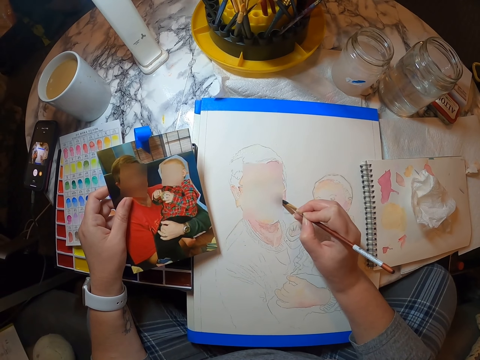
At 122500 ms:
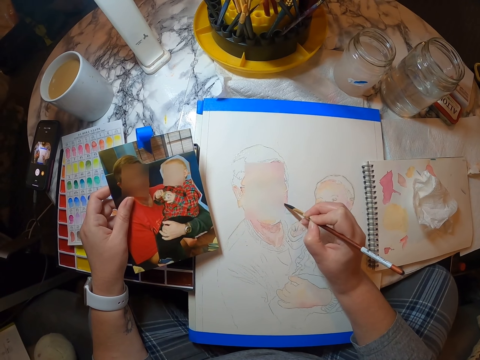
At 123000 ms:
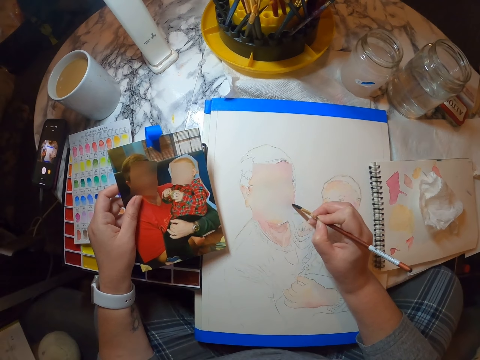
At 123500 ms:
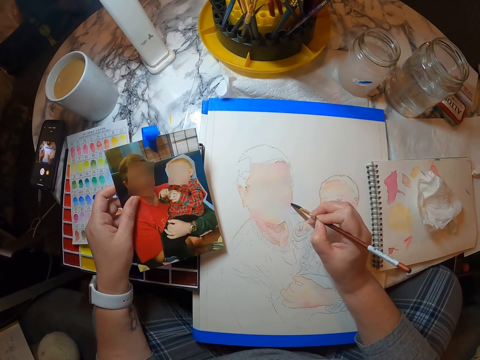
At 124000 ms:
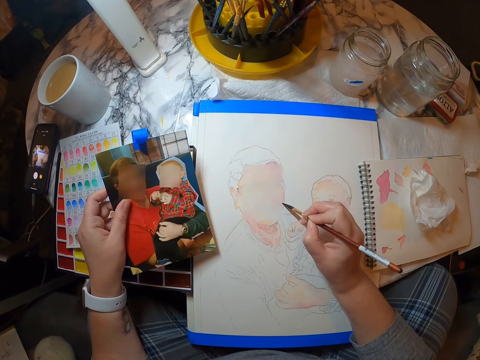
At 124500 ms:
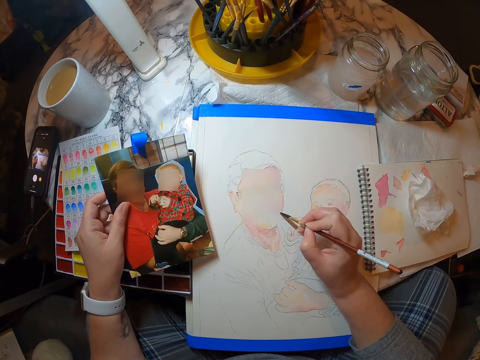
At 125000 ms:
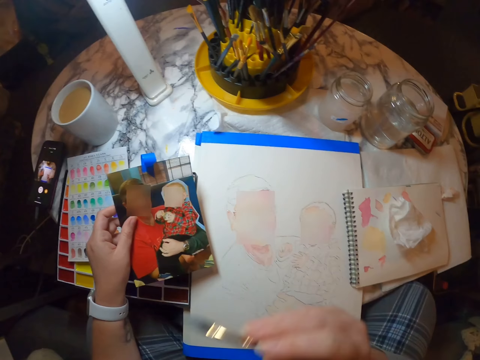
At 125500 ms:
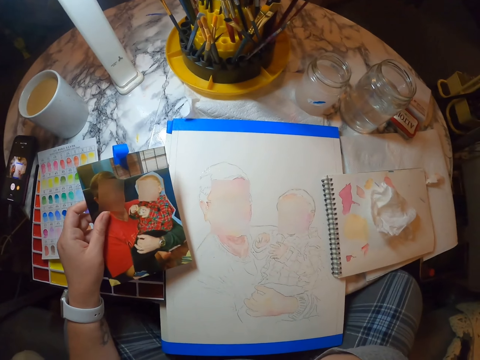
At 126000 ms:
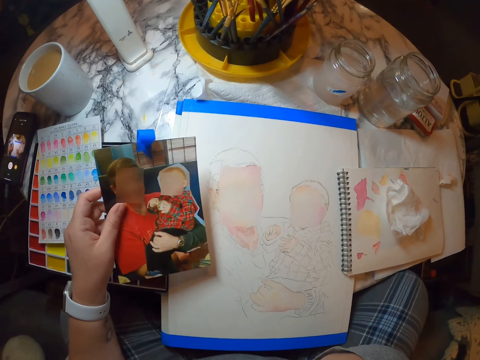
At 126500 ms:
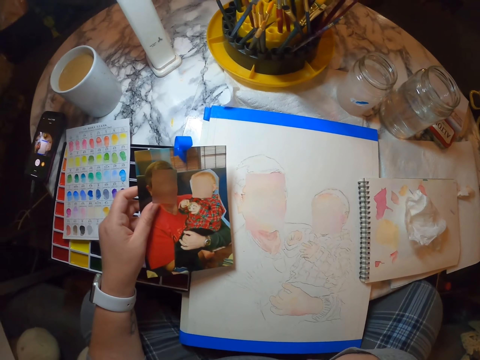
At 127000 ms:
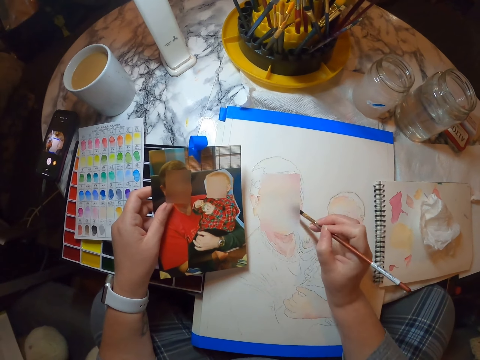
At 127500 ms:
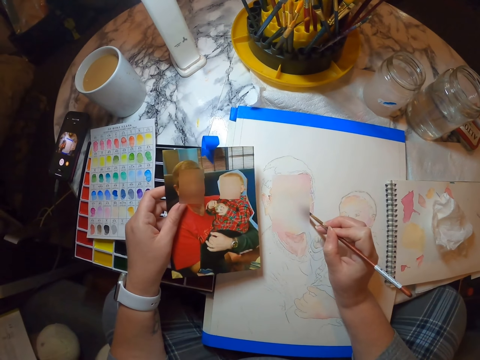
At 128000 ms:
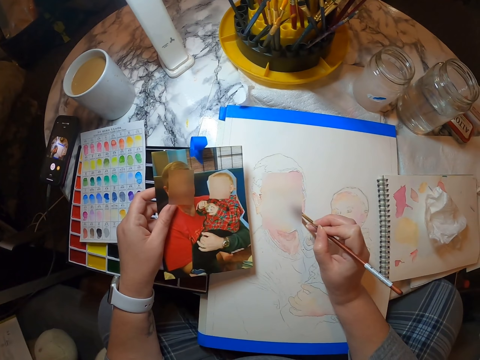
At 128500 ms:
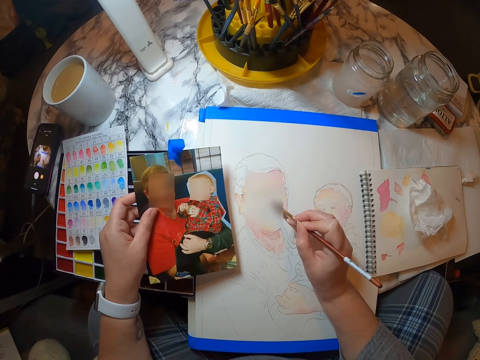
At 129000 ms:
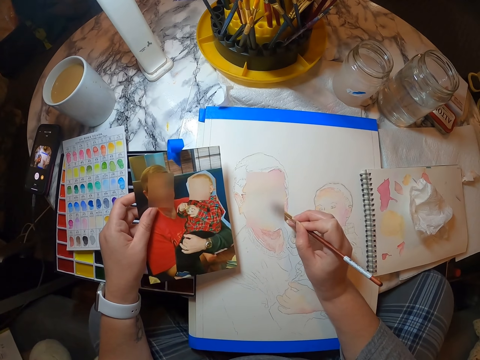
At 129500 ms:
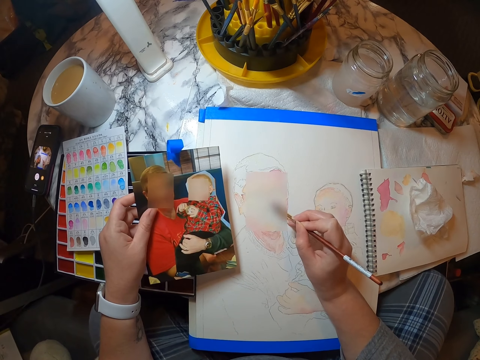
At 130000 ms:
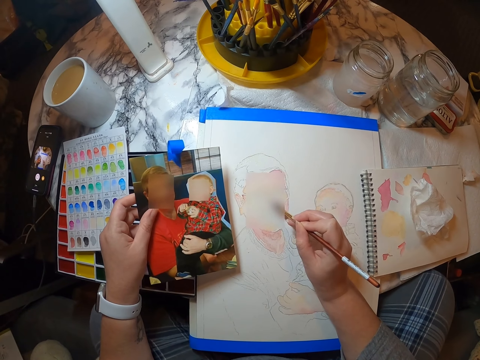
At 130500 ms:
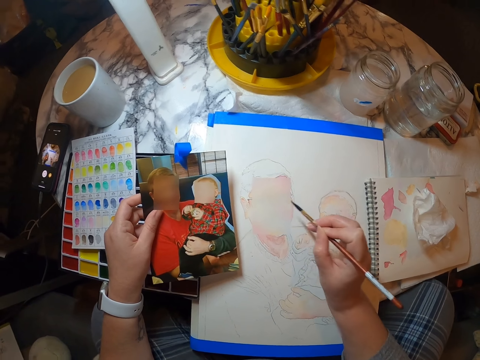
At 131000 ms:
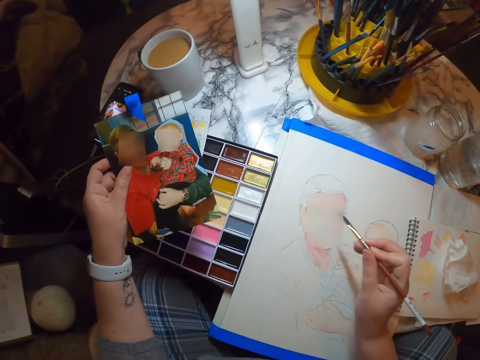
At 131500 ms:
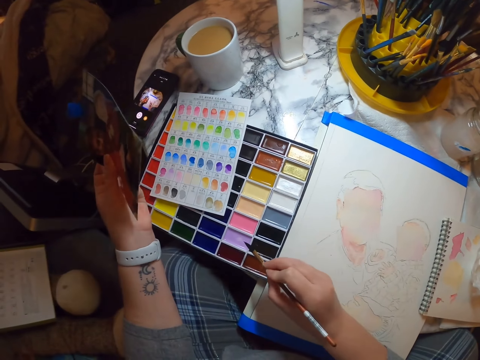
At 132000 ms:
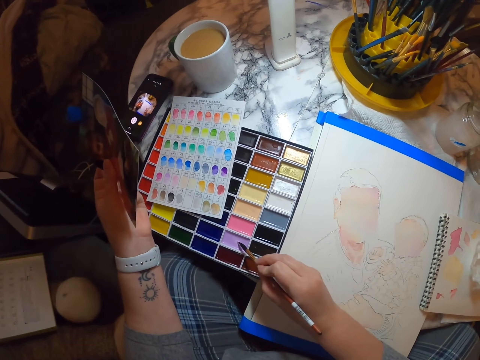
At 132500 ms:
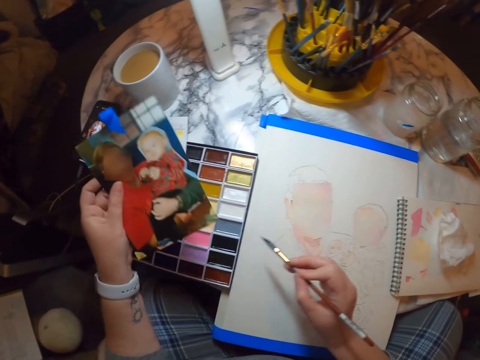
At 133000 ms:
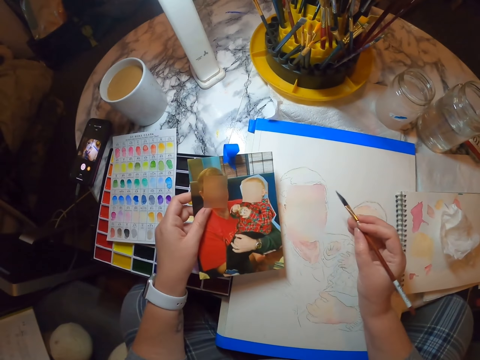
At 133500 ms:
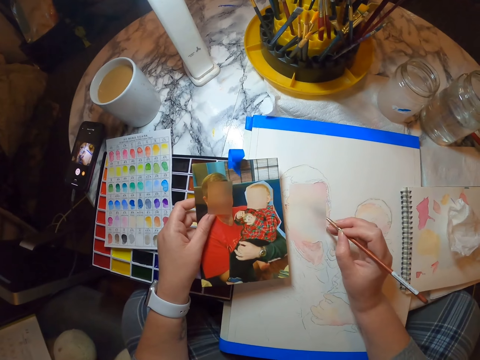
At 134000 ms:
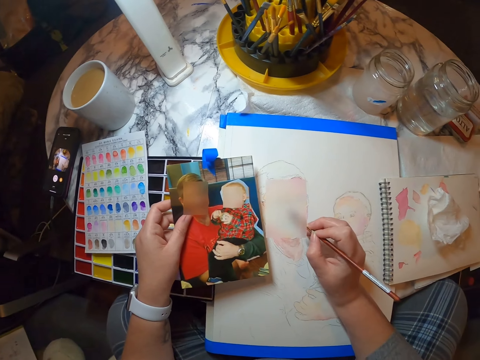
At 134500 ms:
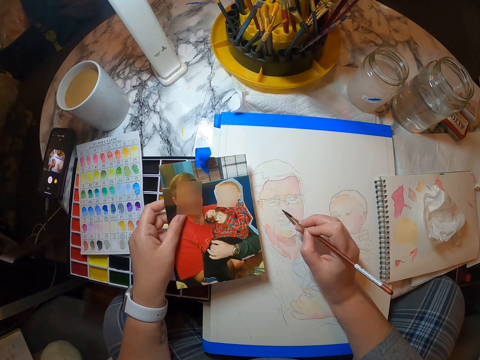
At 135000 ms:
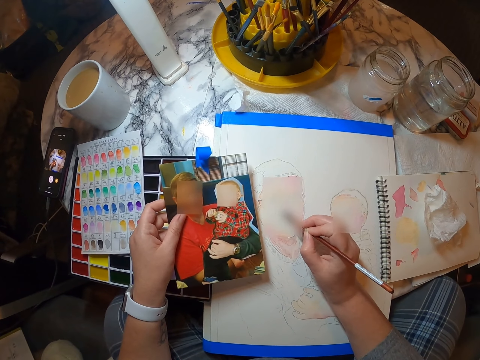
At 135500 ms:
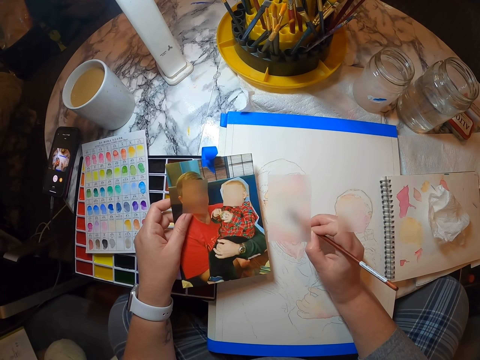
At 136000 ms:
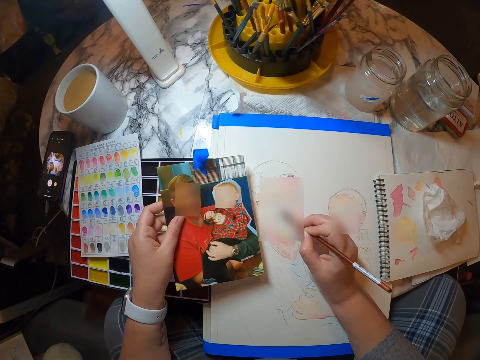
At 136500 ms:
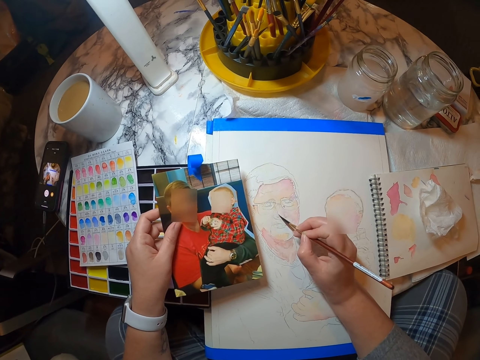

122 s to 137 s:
The camera wearer scratches the face. They paint on paper. They dip the brush in paint. They paint the picture in the painting book.

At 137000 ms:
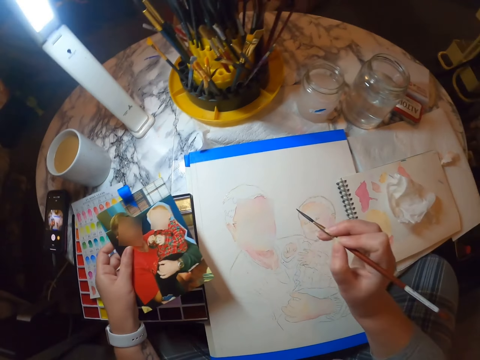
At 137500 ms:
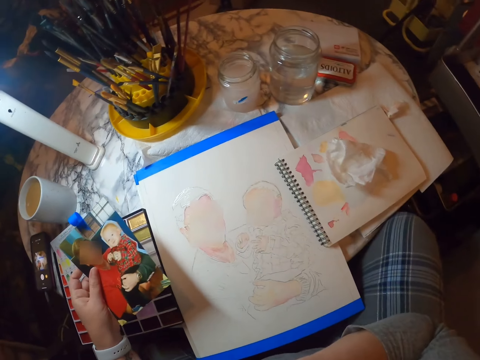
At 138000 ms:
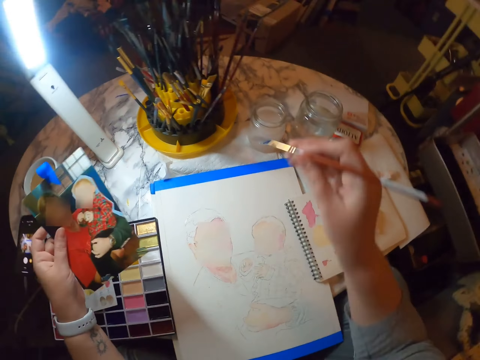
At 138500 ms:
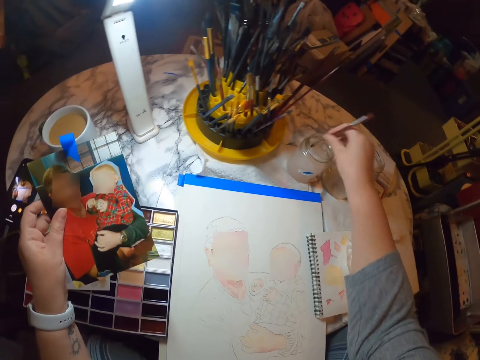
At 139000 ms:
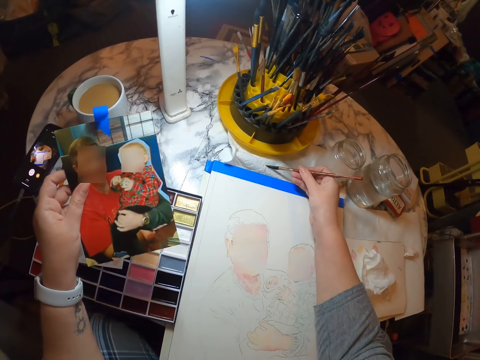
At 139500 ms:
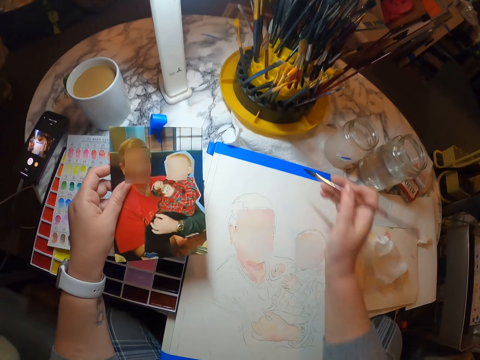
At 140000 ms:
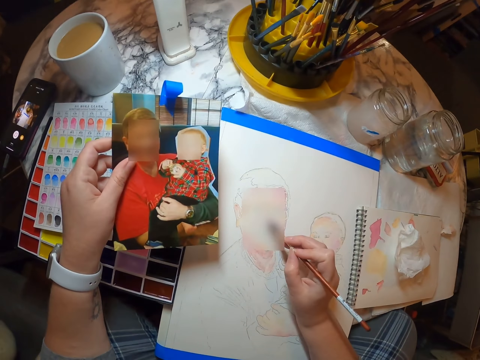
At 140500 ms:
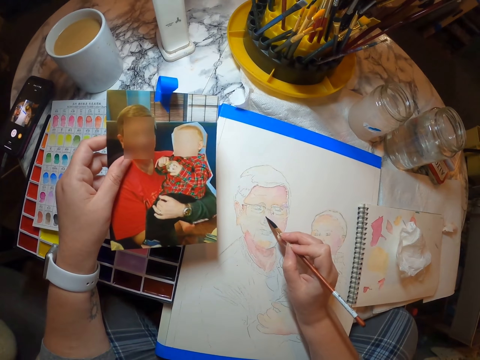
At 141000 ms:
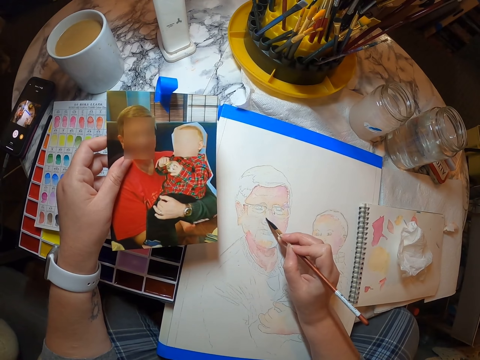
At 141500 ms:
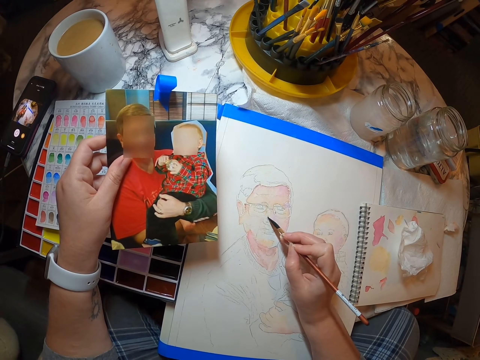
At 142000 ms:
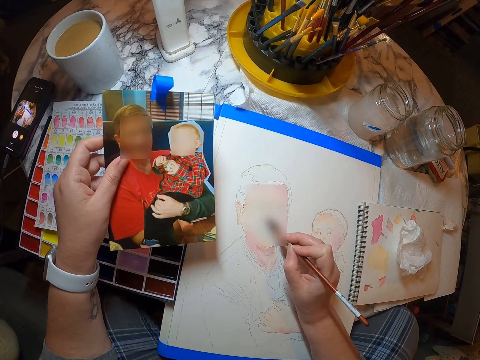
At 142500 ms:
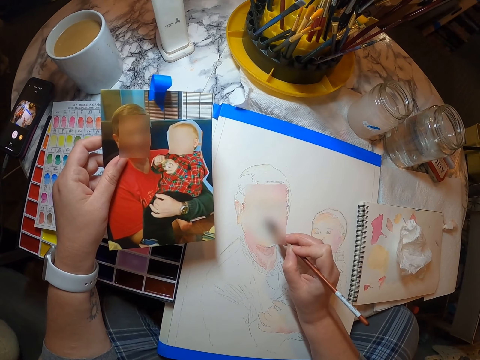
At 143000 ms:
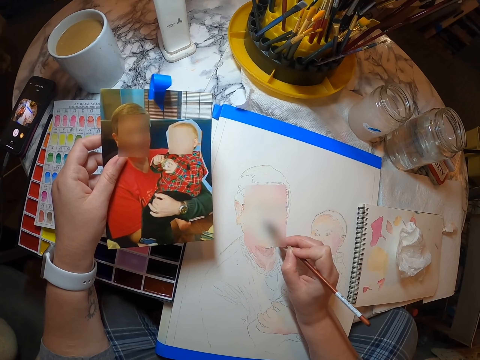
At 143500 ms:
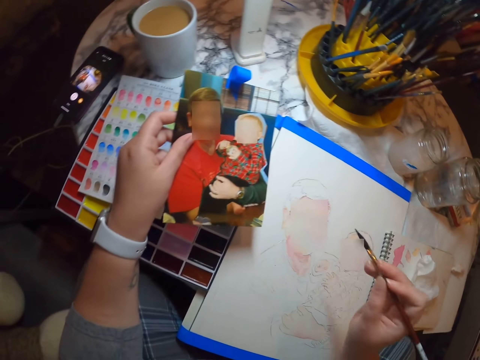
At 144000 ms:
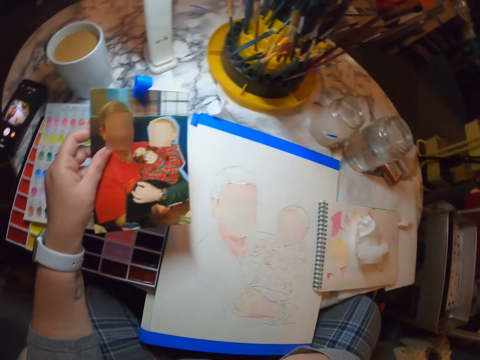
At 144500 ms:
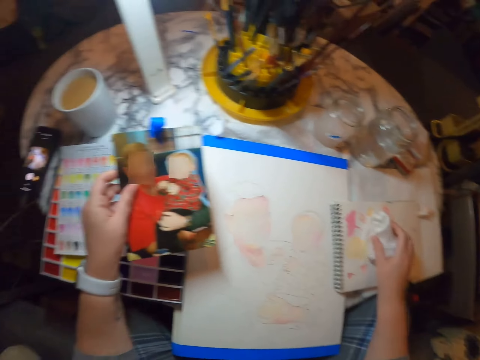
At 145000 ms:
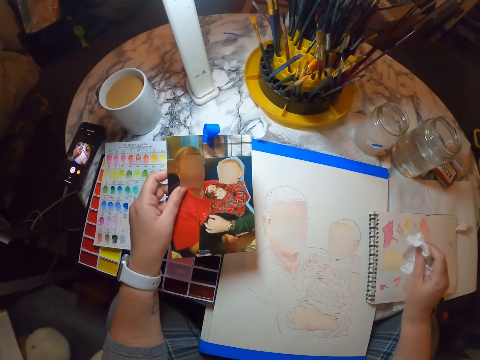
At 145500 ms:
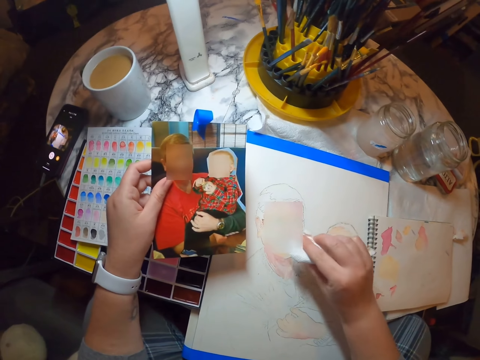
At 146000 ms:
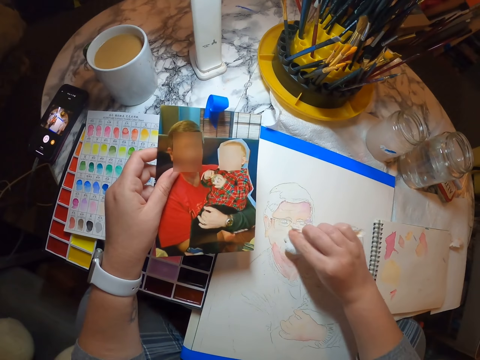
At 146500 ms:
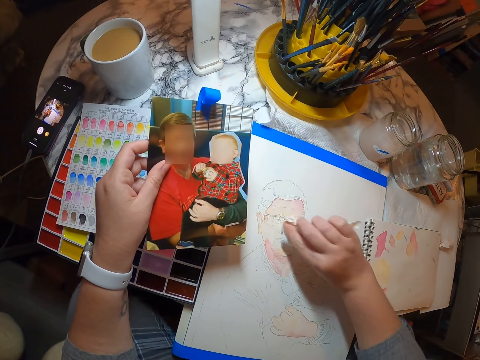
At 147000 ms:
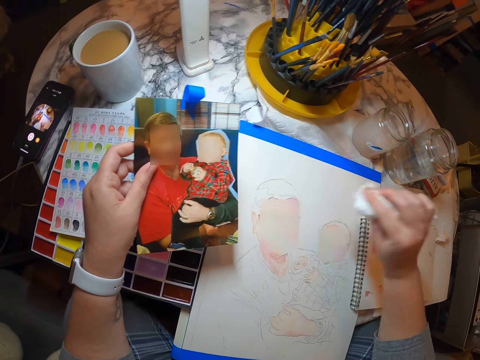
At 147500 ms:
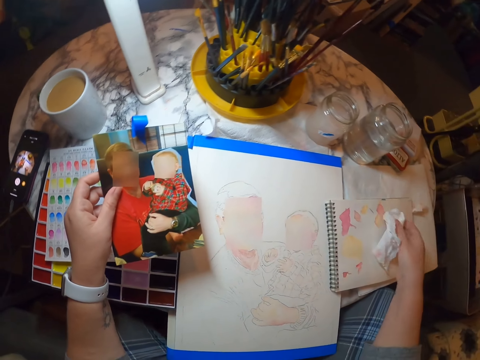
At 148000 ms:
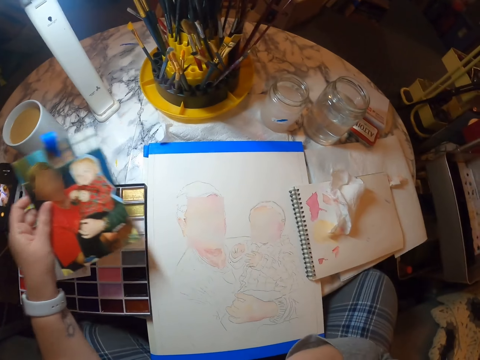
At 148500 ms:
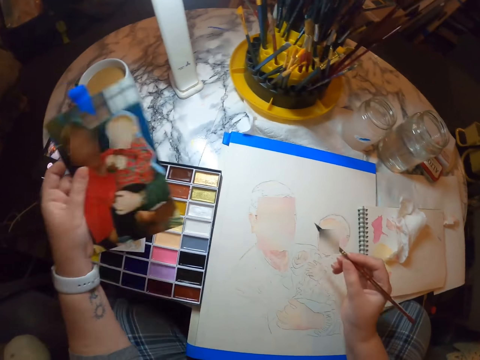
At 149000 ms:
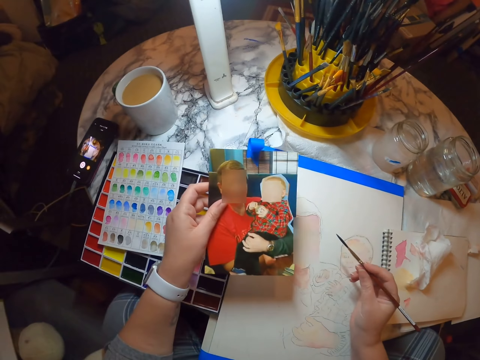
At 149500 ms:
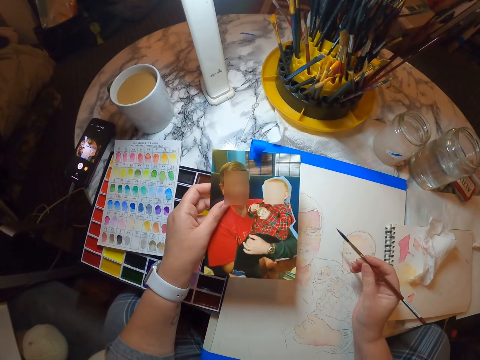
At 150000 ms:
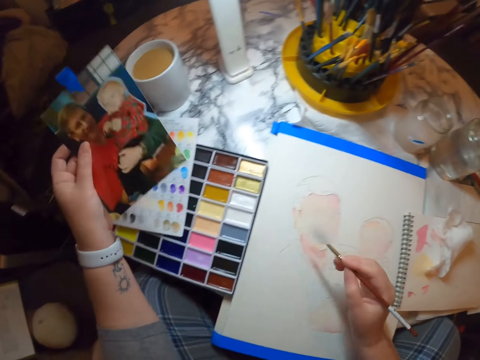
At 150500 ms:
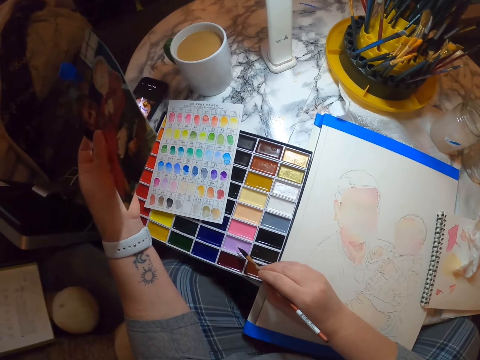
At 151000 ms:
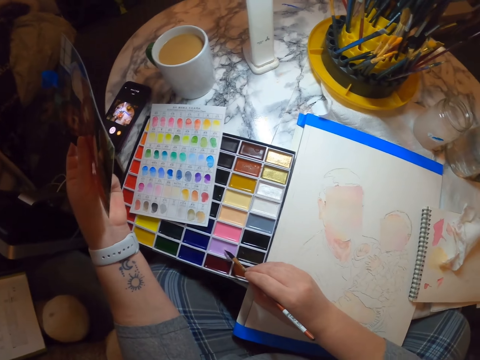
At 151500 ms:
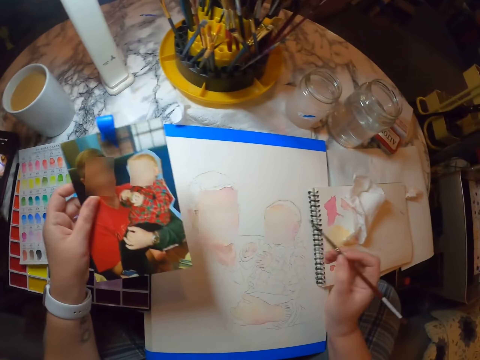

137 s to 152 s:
The camera wearer dips the brush in water. They lay the brush on paper. They paint on the paper. They put the brush on the mouth. They pick up a tissue. They rub the painting with the tissue. They put the tissue aside. They dip the brush in paint.
